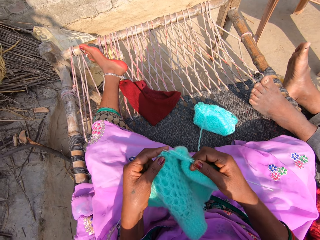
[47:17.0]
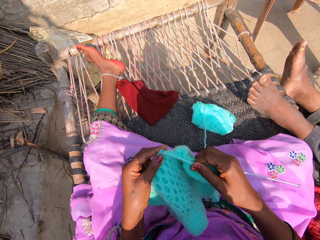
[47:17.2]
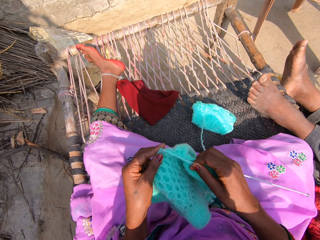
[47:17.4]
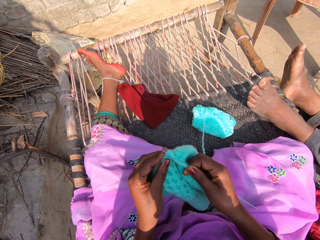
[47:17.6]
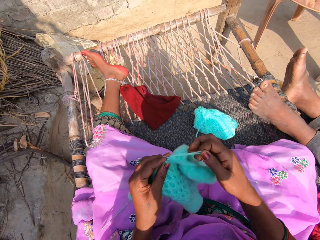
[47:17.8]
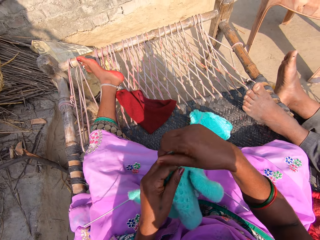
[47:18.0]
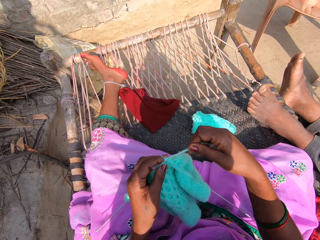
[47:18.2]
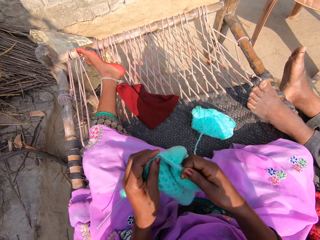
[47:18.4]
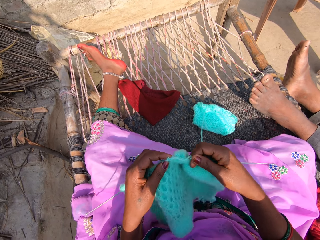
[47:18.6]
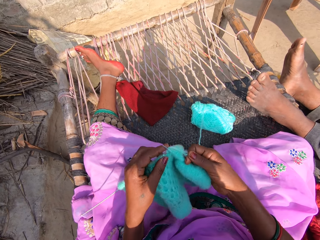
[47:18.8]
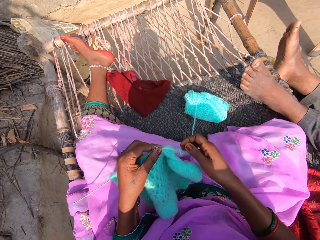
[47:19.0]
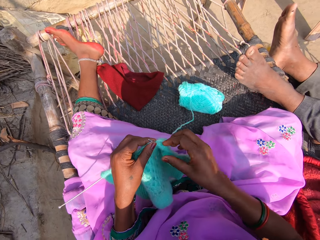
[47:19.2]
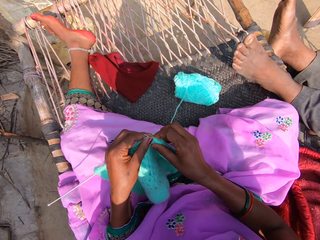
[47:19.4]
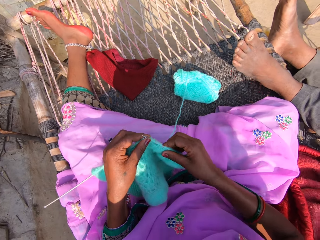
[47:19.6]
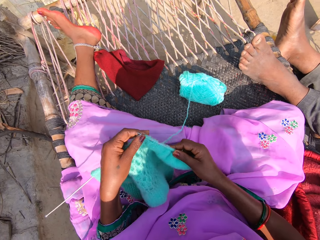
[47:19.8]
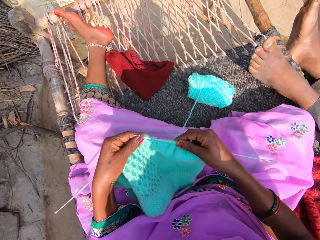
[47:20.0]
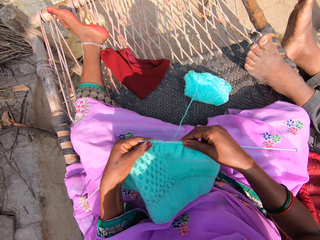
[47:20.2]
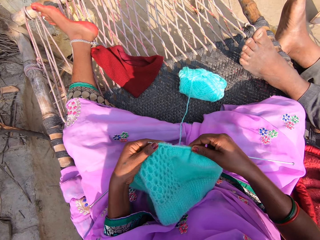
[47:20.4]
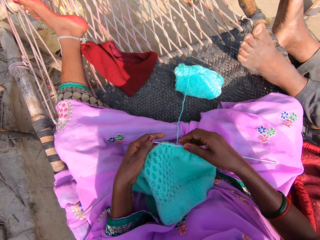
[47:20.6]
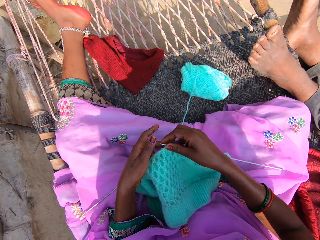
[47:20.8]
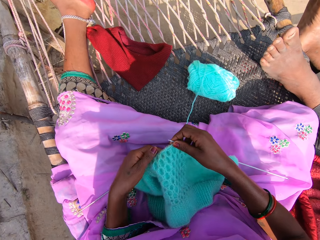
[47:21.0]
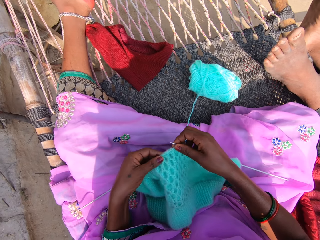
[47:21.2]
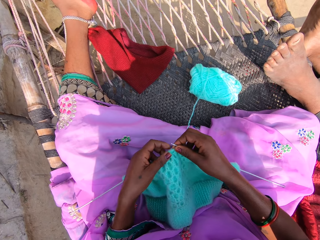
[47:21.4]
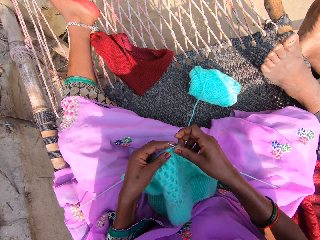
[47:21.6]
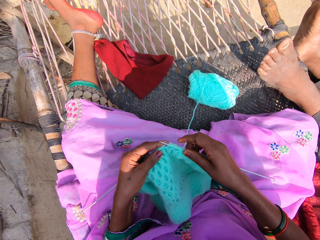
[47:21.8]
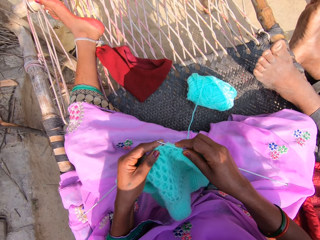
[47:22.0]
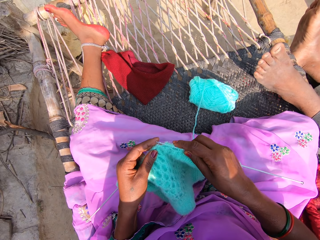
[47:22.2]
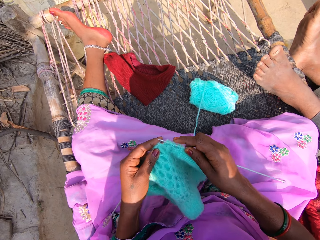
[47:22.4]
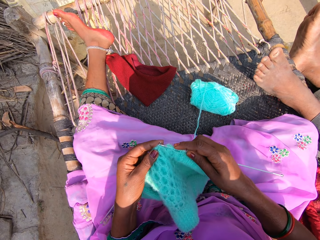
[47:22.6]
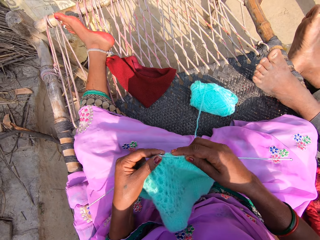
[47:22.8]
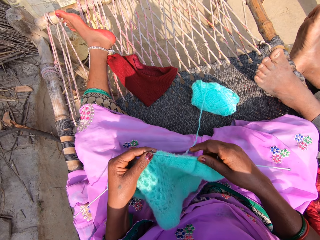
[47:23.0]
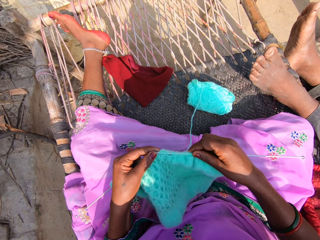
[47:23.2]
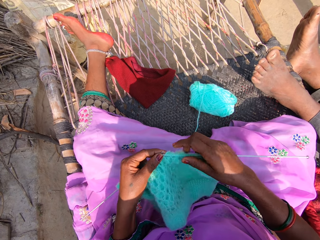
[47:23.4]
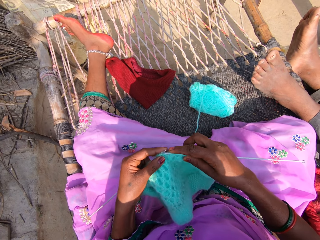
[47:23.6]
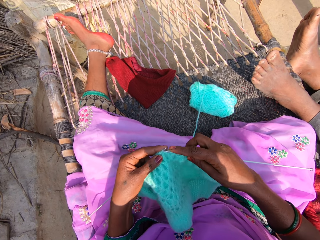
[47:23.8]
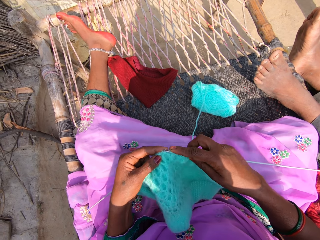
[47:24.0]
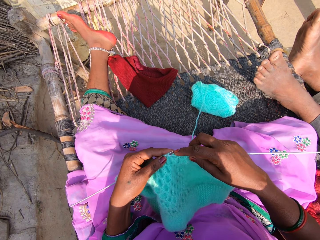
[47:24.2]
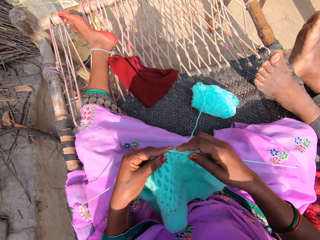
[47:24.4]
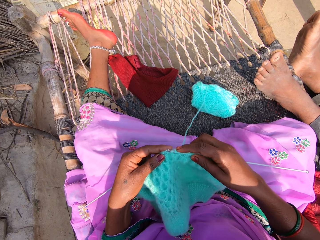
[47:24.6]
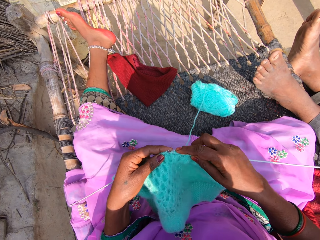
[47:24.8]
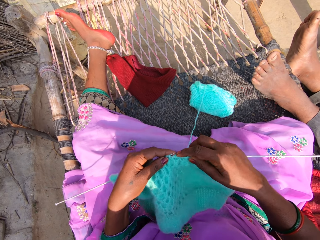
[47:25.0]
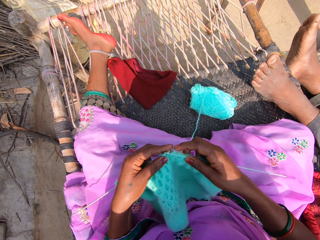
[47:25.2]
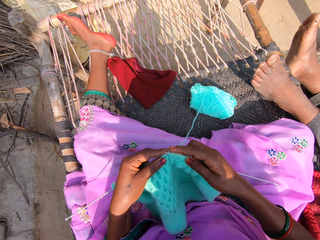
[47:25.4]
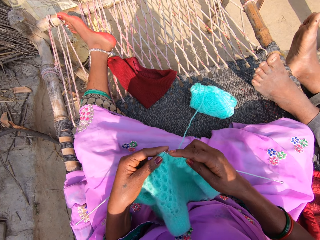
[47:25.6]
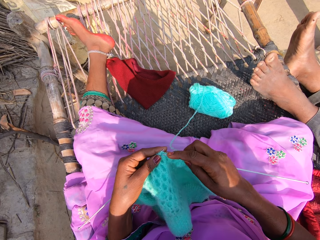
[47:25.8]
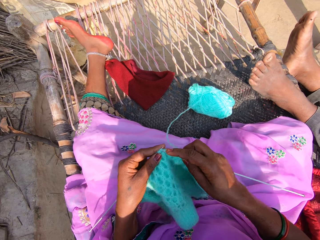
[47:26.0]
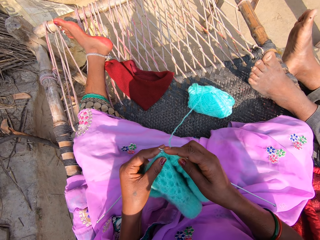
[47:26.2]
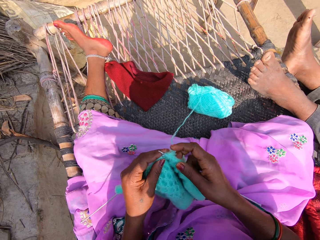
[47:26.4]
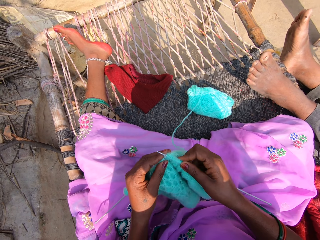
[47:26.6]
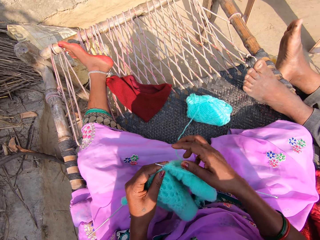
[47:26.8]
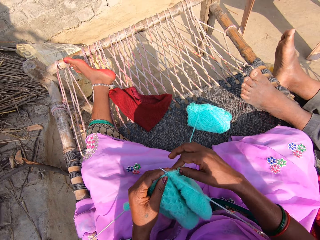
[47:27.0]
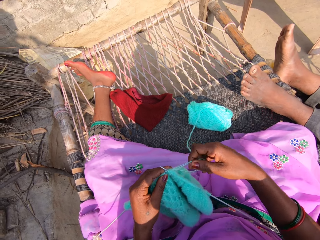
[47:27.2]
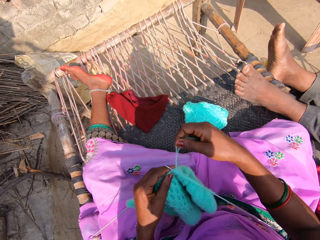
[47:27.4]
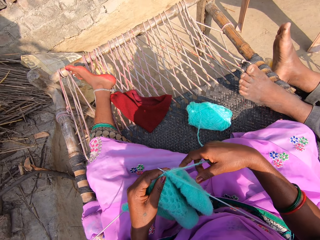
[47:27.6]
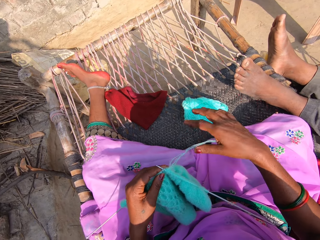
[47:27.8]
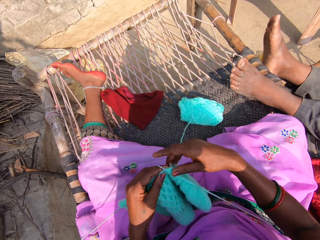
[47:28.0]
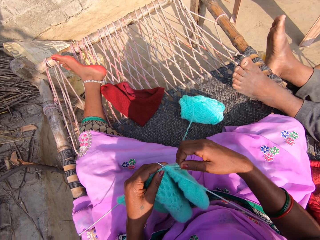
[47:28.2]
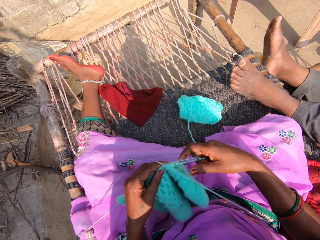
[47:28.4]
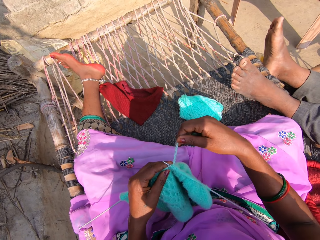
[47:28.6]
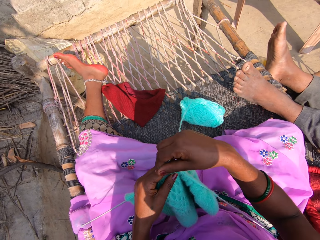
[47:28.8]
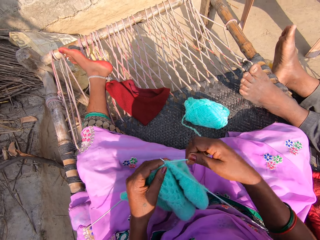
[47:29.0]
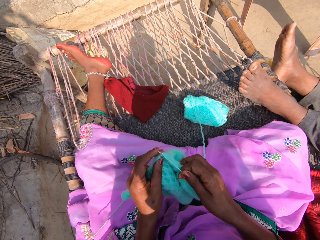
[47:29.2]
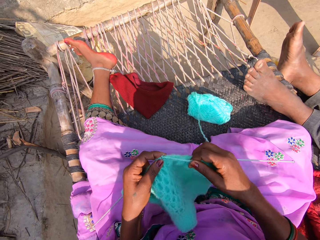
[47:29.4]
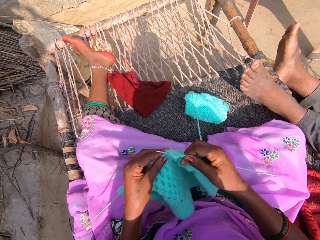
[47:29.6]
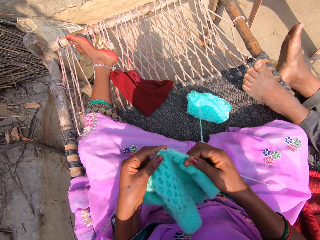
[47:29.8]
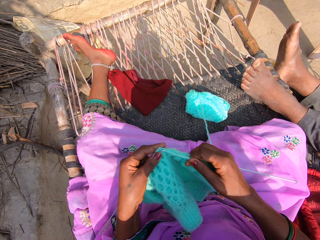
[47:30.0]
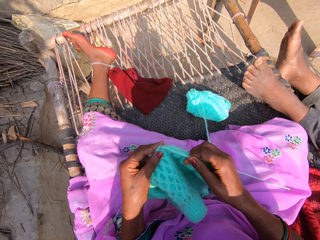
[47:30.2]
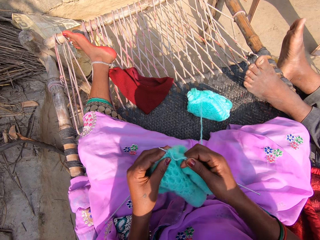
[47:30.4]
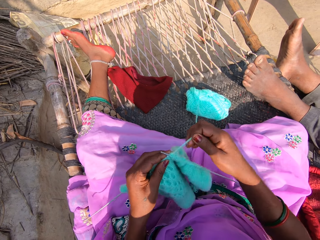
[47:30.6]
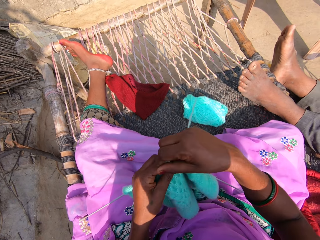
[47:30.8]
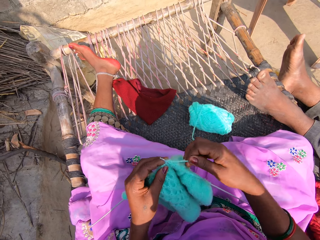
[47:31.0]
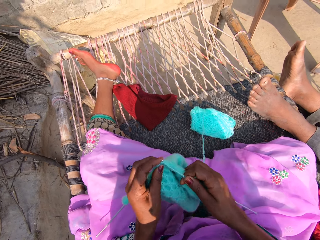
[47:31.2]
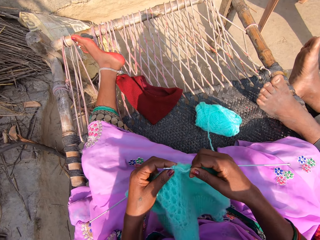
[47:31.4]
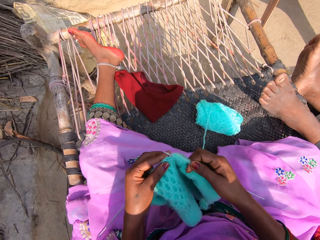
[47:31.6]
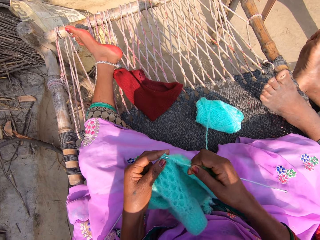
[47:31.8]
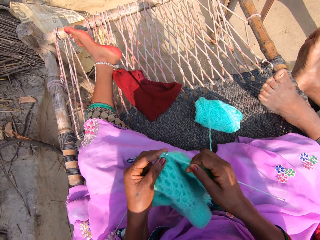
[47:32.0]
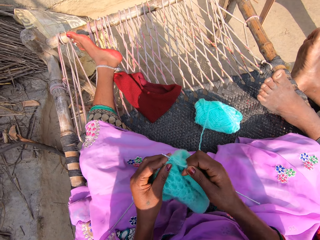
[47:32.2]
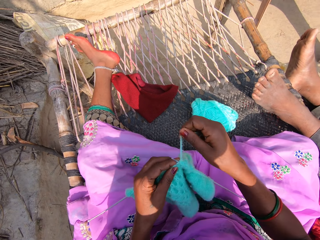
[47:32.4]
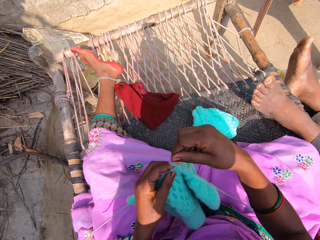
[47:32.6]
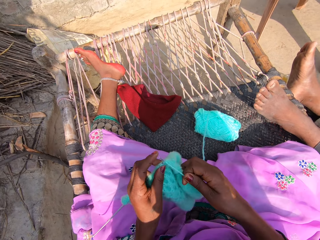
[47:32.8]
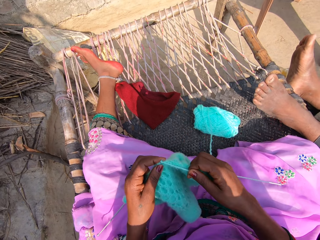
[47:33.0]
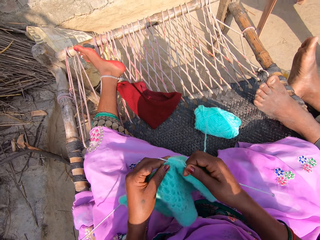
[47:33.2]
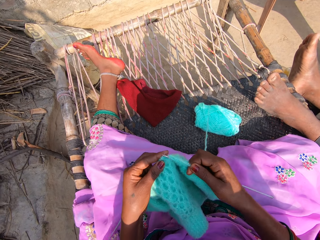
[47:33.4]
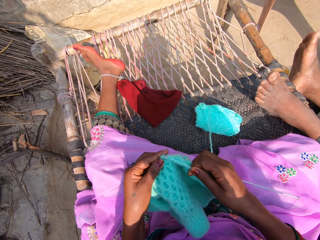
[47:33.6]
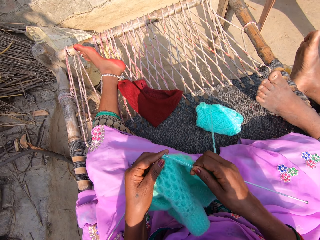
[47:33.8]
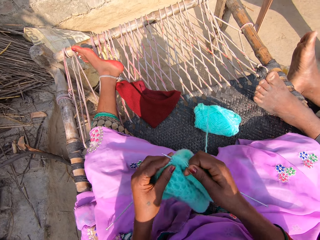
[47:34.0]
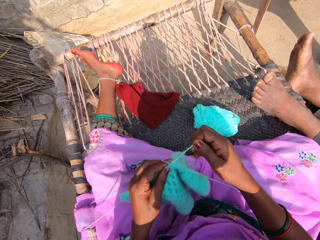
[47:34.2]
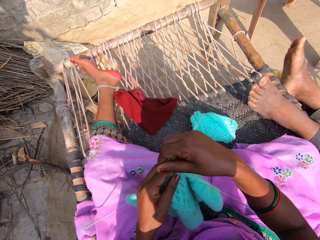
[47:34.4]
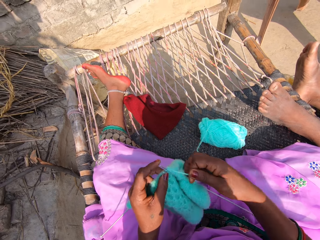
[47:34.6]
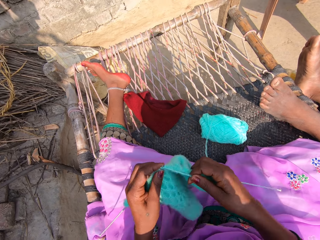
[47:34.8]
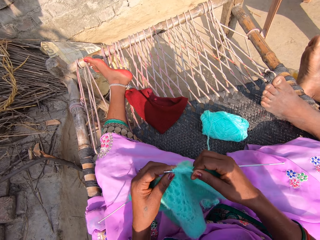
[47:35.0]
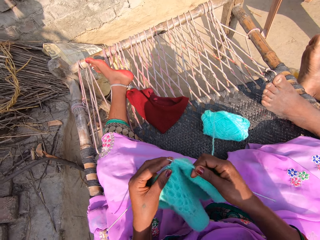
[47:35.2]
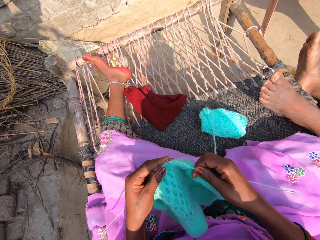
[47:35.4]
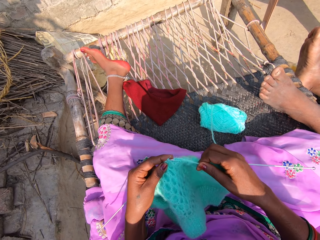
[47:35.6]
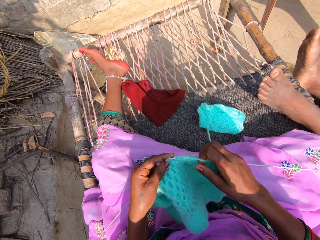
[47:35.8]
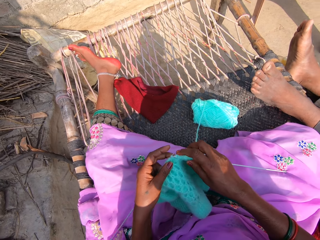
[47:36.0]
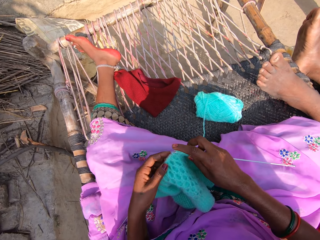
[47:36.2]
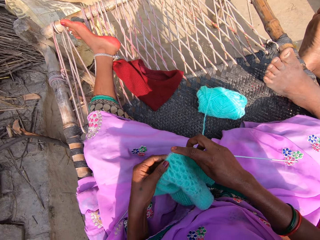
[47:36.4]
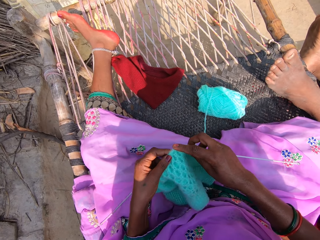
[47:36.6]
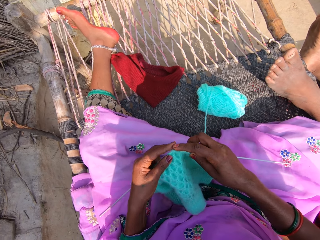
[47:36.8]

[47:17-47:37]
The camera wearer pulls the fabric. They knit the fabric, pull the wool, roll the wool, and knit the fabric.

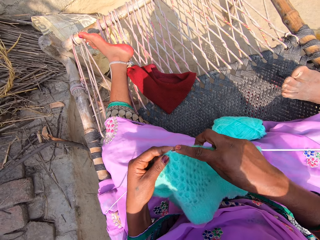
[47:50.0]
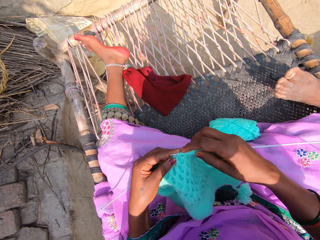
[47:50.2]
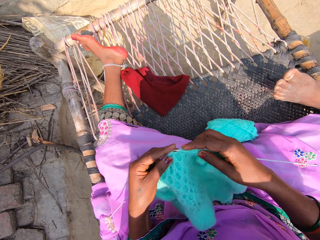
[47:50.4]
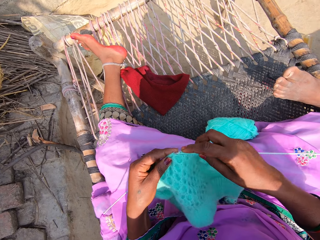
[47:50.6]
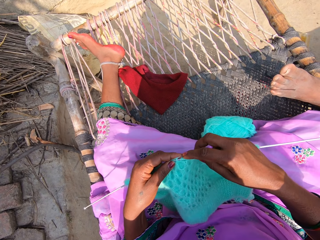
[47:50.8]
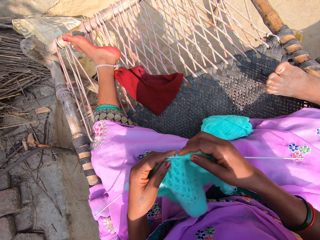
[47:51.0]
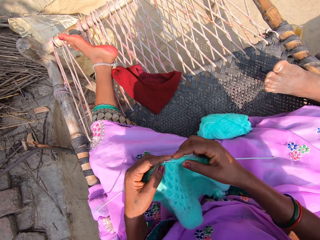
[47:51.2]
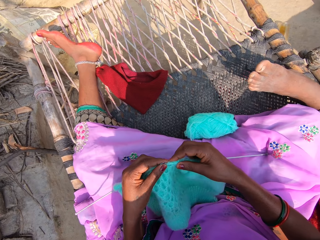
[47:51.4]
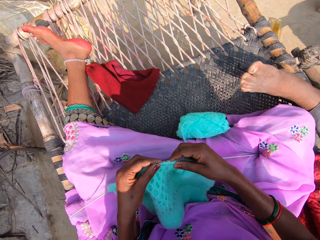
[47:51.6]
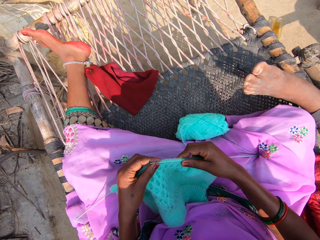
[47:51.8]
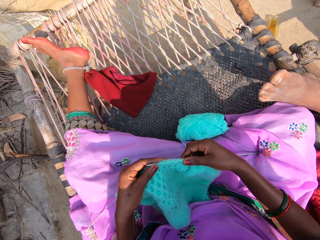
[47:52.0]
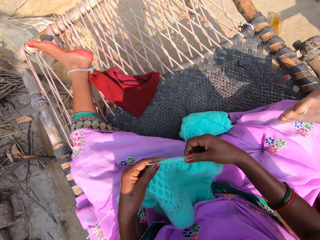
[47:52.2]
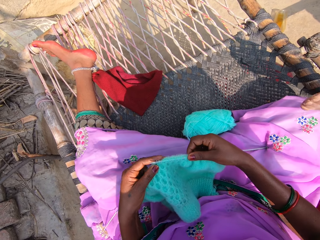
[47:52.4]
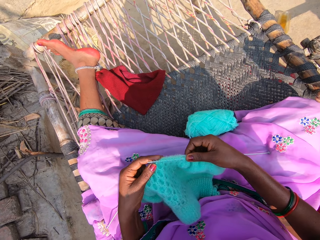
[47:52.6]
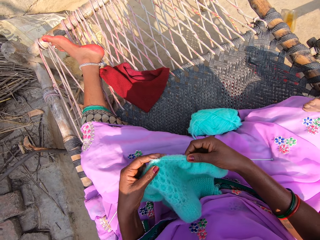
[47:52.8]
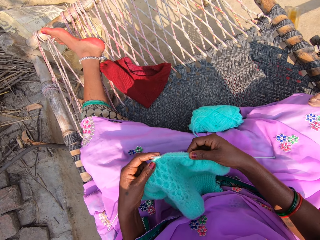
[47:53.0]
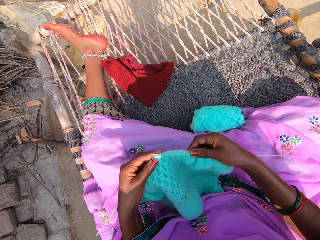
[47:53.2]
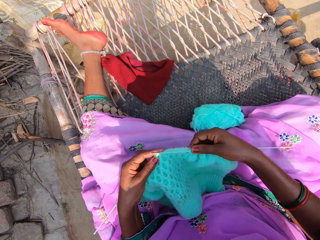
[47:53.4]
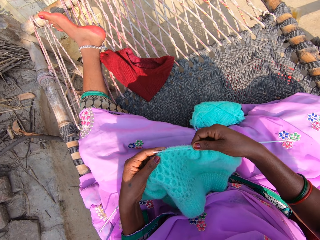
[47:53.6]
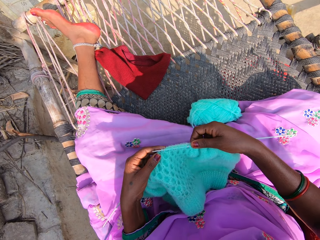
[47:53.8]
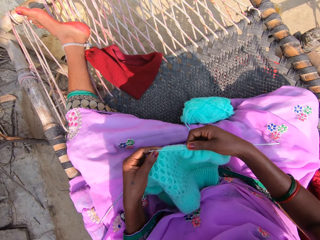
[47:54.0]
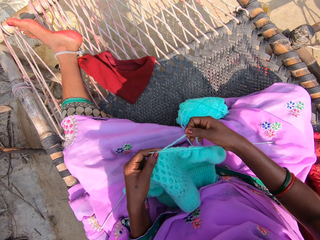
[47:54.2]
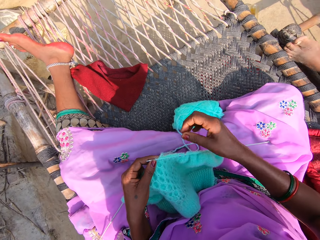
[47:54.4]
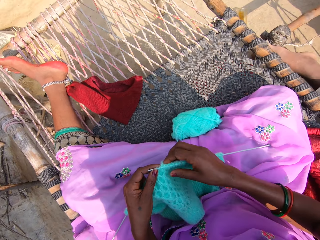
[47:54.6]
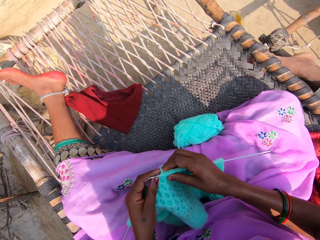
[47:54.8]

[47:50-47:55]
The camera wearer straightens the fabric.
